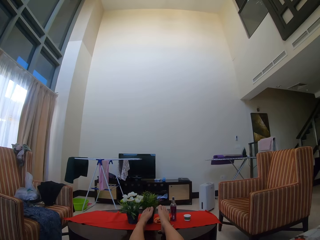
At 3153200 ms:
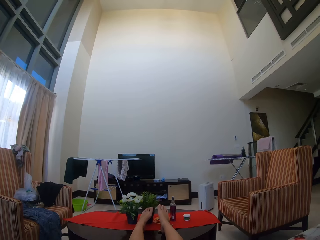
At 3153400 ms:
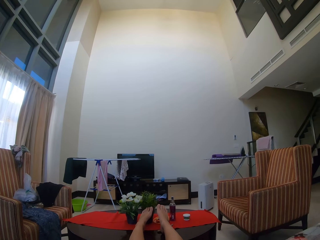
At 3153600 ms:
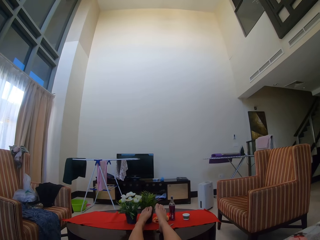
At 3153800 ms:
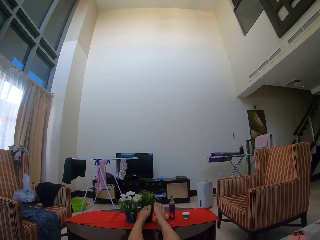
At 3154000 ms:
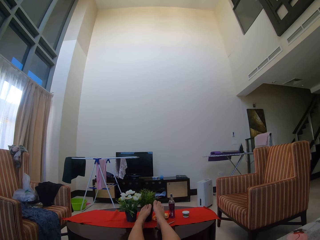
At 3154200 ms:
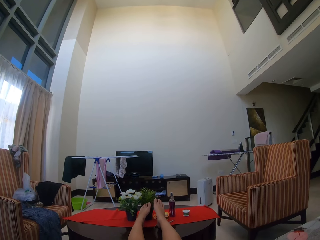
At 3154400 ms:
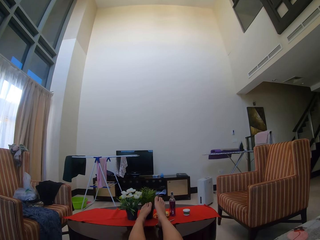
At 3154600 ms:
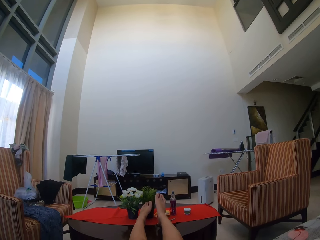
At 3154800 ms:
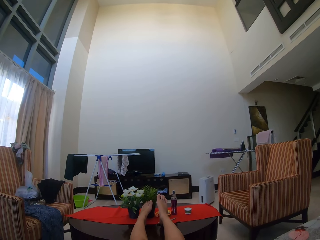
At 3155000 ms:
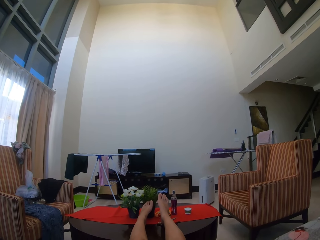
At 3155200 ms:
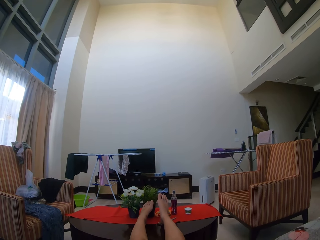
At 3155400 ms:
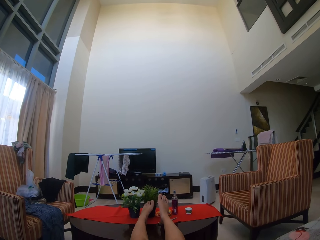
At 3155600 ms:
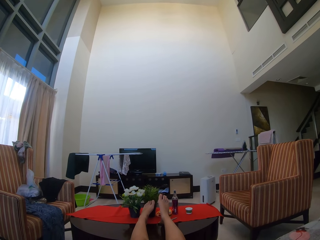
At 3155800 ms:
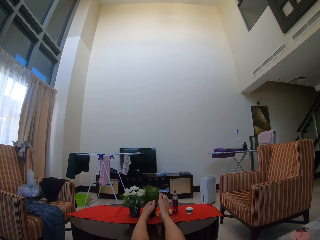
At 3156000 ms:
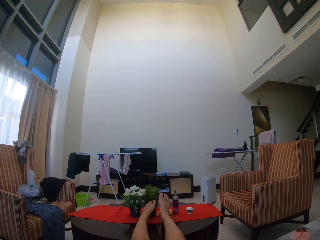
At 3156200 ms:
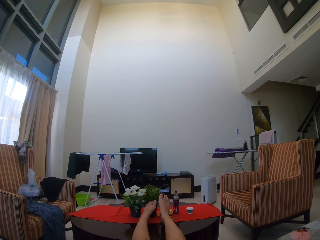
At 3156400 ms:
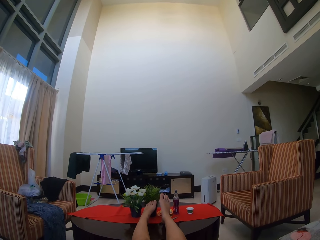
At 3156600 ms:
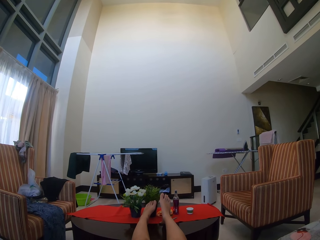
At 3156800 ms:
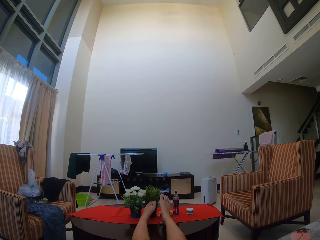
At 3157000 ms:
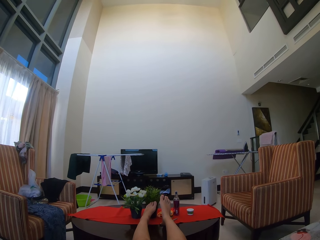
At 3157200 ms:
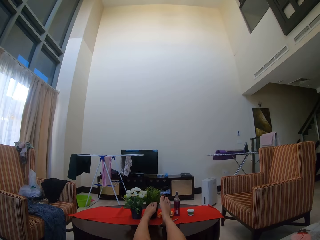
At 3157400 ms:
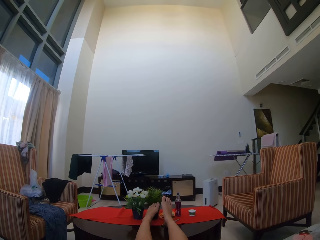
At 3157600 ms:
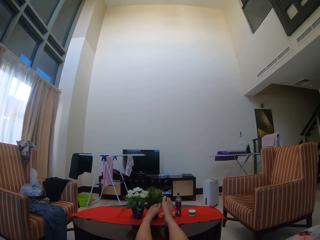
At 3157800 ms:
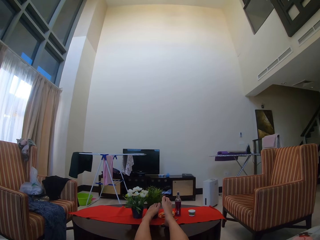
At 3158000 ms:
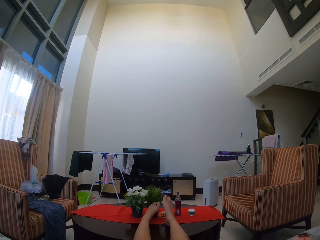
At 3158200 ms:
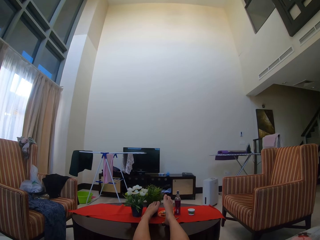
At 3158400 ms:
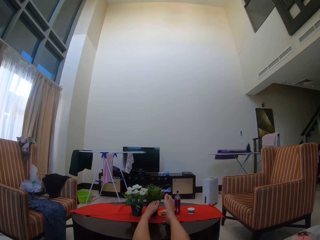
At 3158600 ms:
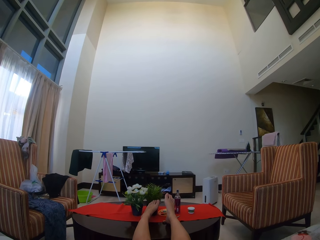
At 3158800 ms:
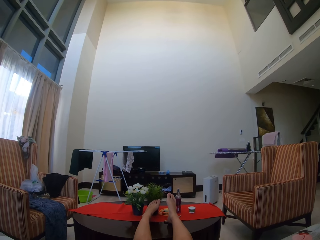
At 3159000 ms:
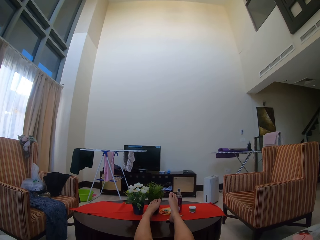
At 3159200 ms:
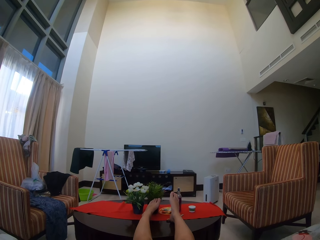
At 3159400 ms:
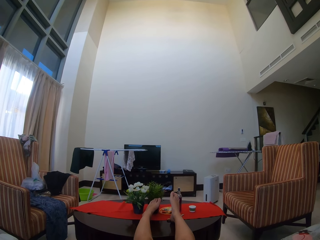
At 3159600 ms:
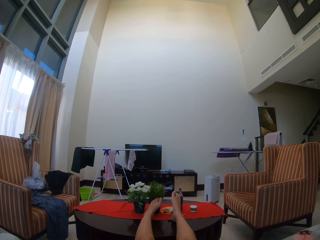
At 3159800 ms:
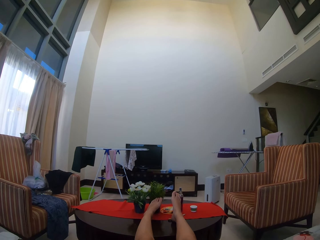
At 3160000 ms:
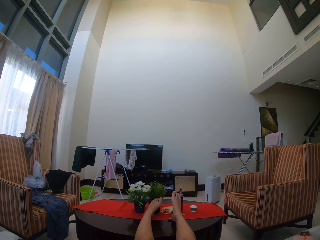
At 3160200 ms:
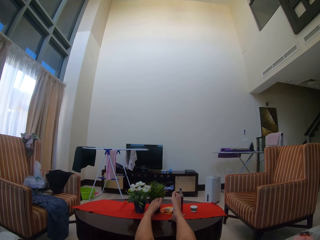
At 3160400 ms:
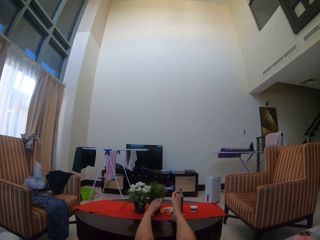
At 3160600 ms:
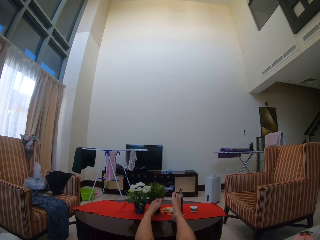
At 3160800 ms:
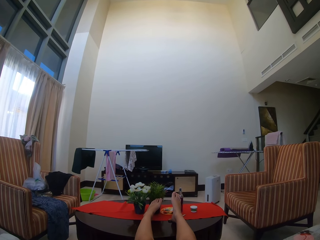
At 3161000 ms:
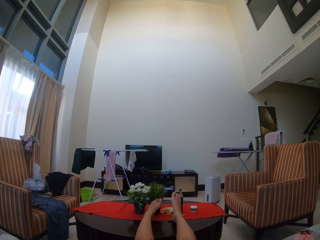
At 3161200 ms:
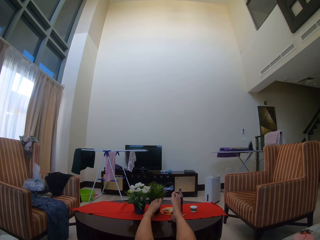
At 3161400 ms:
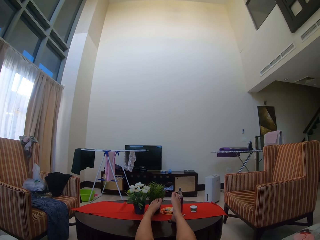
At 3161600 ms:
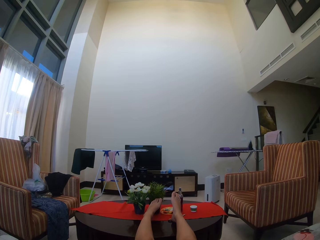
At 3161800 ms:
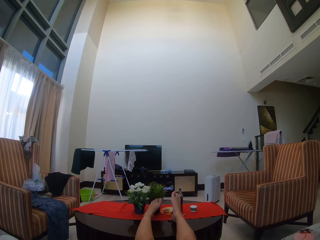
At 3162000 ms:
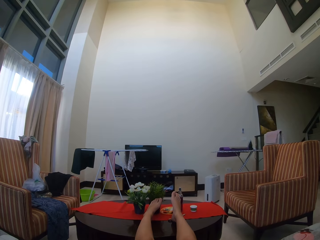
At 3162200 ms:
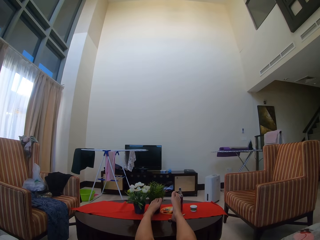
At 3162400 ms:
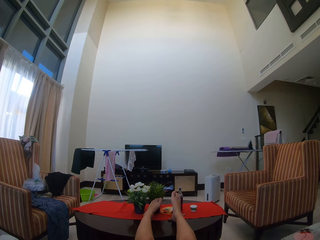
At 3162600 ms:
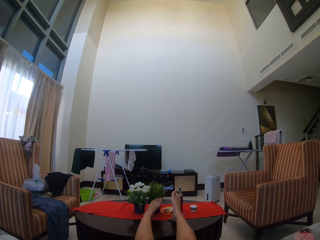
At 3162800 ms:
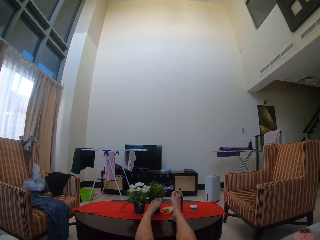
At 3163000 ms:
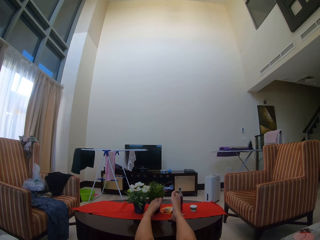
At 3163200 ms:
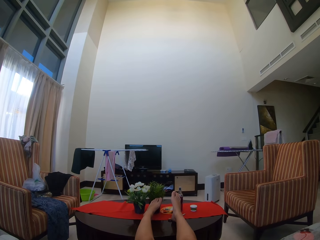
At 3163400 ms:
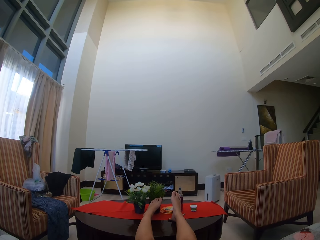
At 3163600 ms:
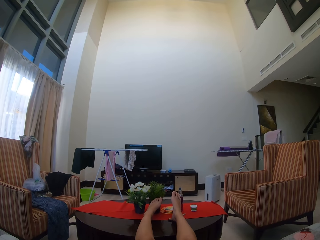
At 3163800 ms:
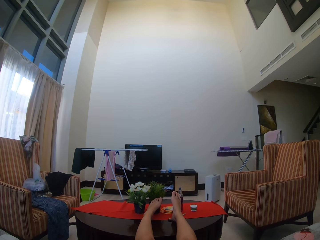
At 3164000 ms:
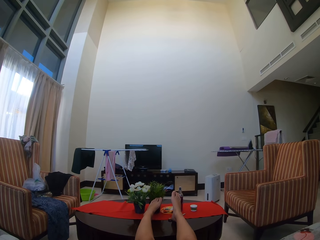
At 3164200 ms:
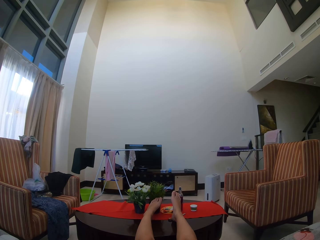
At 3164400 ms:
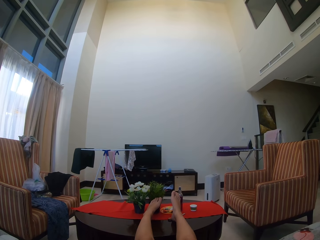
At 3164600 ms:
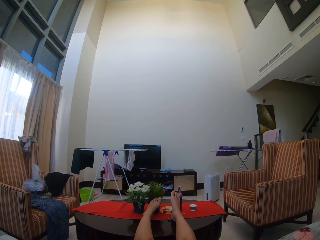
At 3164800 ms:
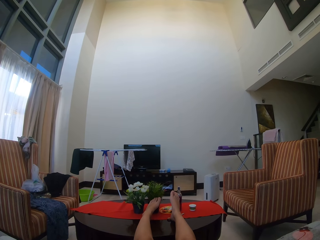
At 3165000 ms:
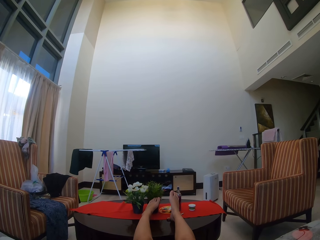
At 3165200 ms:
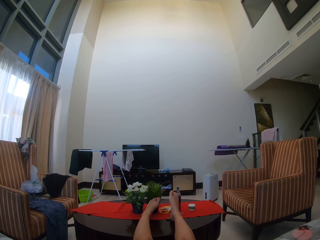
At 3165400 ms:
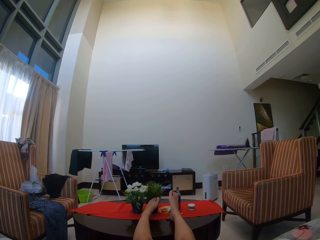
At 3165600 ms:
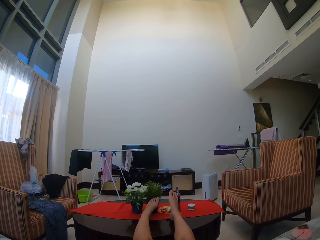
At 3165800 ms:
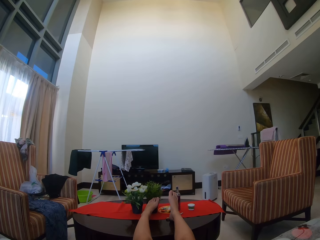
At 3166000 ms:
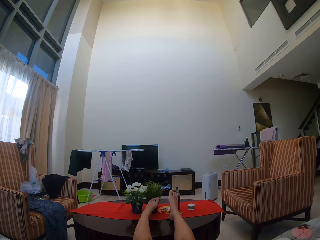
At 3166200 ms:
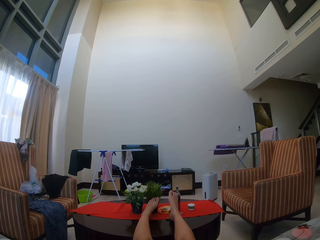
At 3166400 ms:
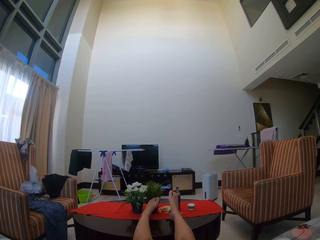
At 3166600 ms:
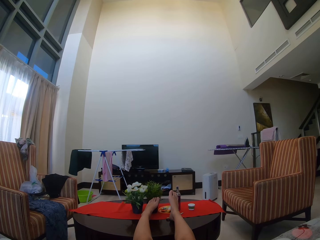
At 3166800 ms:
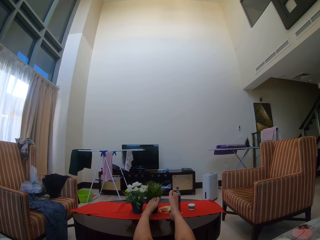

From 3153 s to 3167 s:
The camera wearer sits in a couch.

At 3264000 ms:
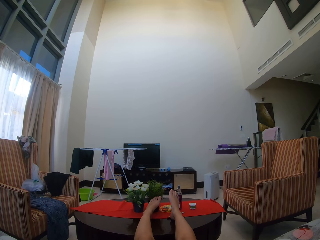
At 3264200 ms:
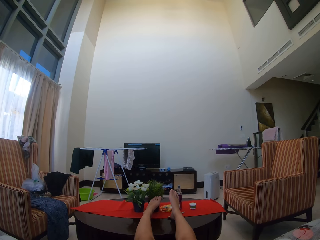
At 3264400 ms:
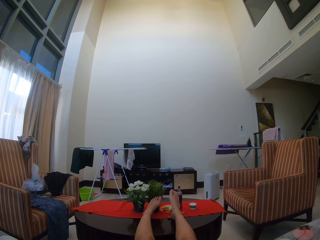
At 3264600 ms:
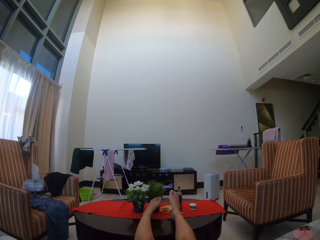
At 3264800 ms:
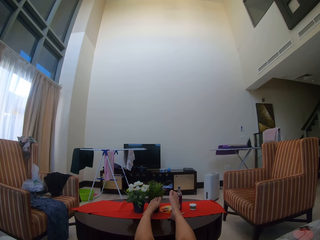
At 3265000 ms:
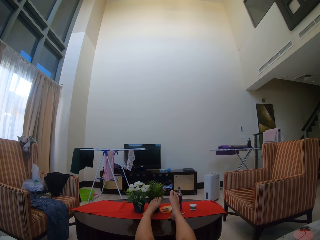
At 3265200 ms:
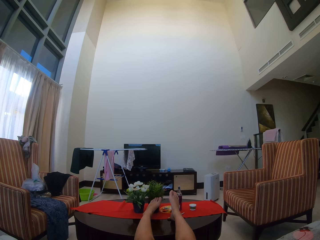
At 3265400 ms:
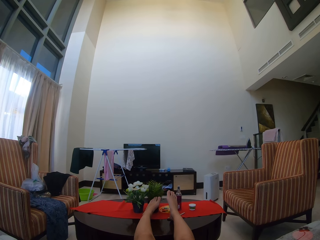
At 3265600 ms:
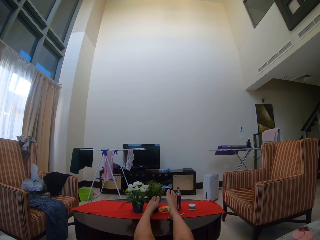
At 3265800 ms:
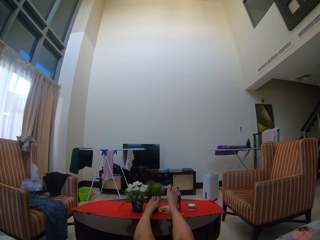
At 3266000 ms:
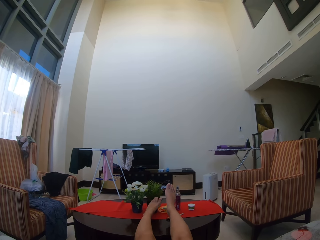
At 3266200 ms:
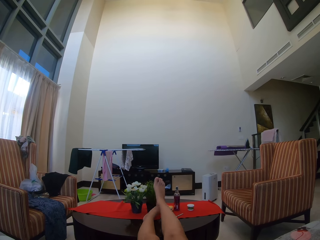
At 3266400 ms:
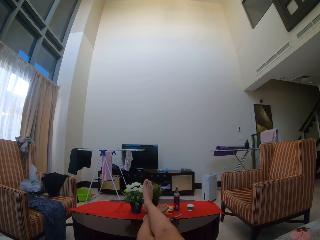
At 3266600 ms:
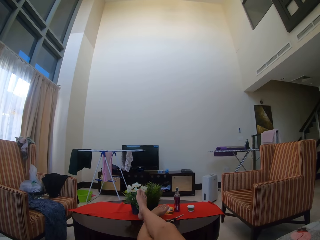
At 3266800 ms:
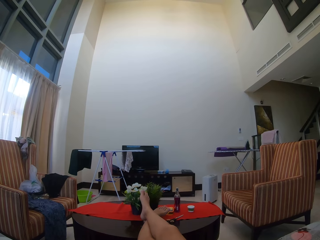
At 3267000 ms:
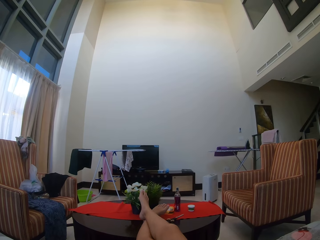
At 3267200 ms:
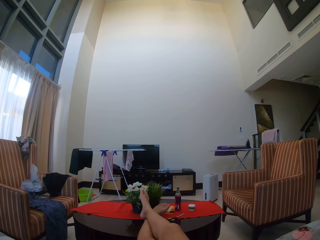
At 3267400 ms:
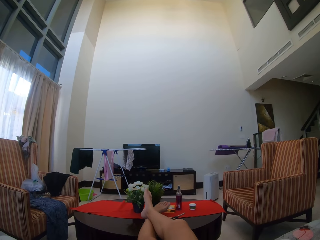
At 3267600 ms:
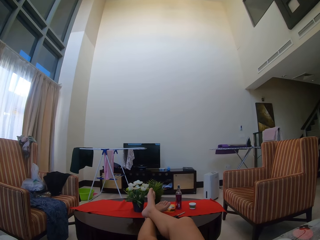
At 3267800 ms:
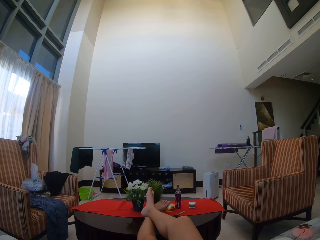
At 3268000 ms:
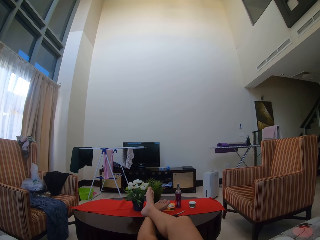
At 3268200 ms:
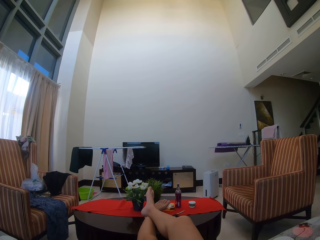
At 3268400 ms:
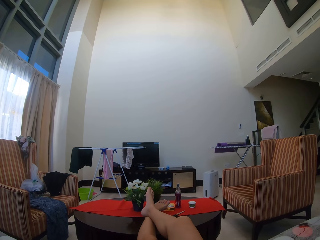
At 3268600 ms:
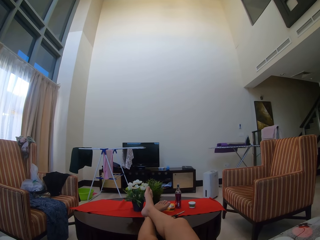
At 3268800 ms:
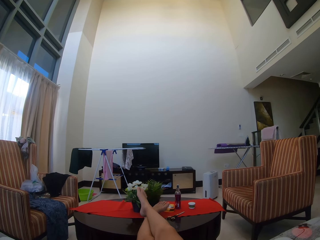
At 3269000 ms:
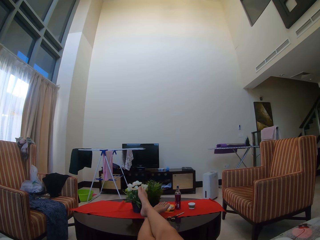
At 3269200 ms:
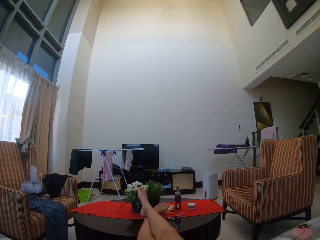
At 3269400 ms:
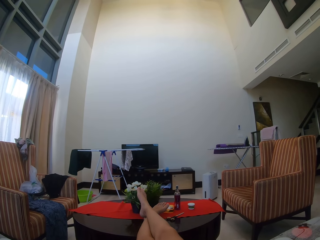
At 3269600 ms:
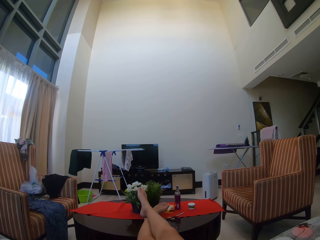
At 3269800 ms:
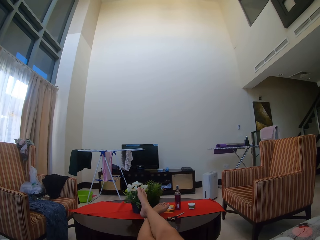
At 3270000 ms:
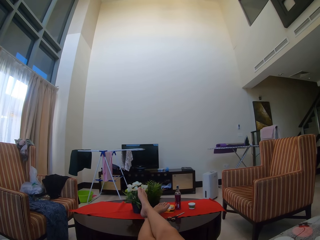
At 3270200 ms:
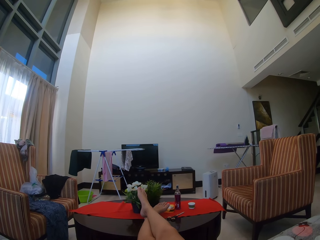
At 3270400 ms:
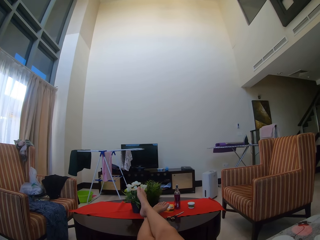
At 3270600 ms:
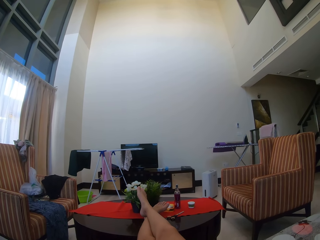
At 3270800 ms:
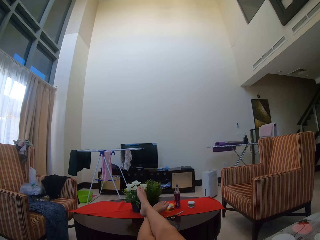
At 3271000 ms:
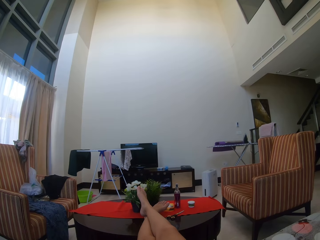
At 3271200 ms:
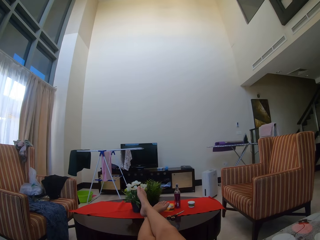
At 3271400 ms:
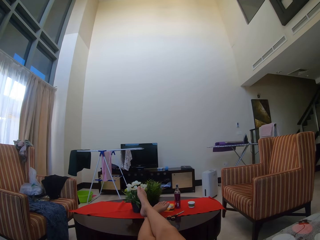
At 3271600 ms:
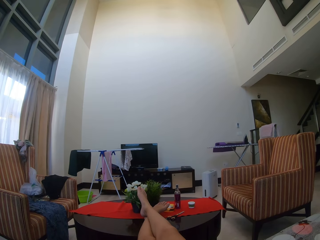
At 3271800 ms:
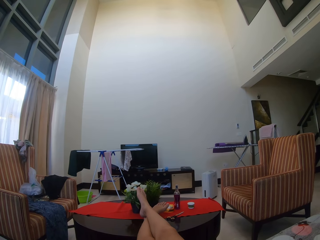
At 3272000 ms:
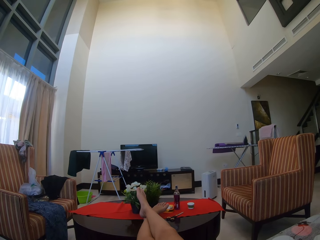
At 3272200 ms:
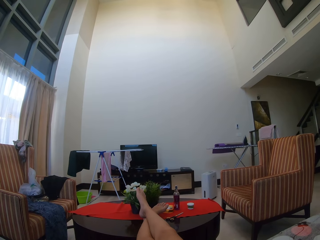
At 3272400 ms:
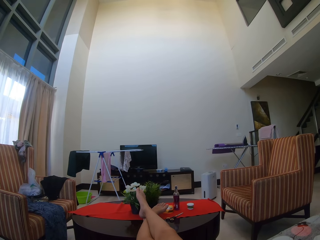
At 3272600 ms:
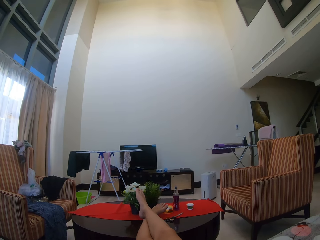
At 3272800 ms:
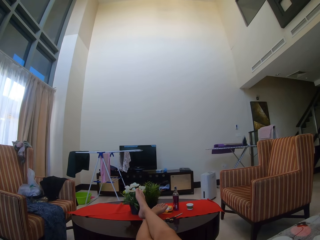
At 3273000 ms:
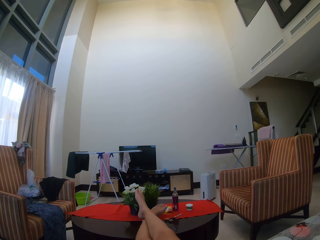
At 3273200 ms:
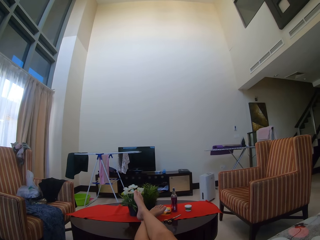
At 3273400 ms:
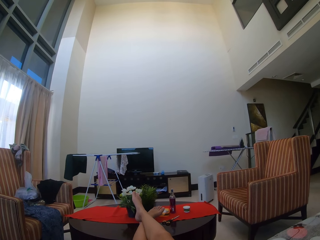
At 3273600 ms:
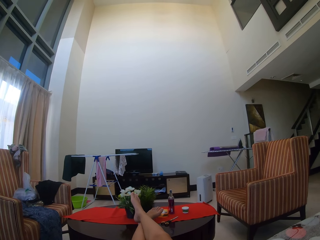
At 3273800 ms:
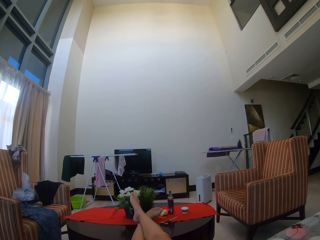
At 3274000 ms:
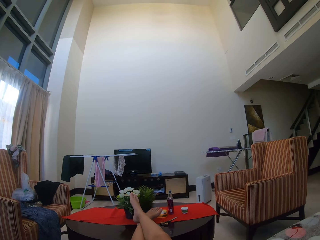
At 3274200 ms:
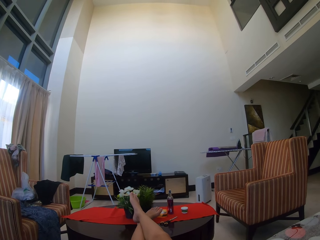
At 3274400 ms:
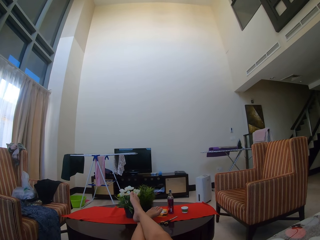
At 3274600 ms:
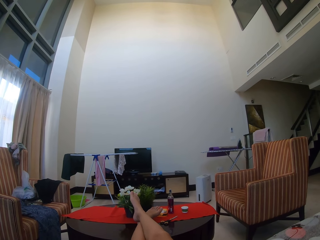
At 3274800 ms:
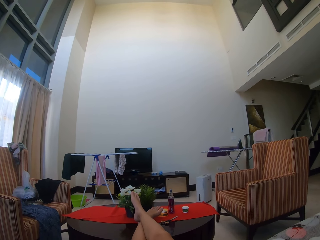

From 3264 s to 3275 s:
The camera wearer crossed her legs on the table.
